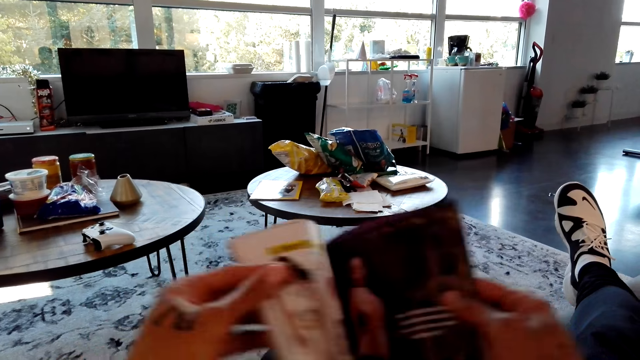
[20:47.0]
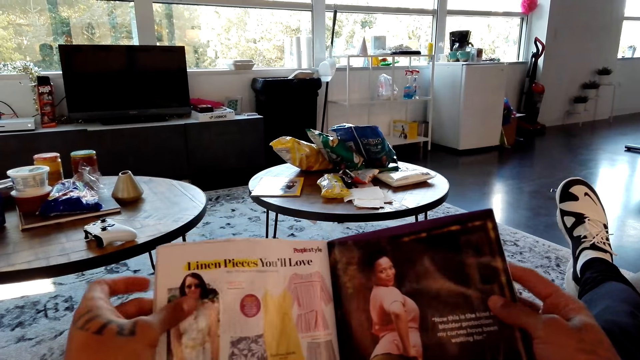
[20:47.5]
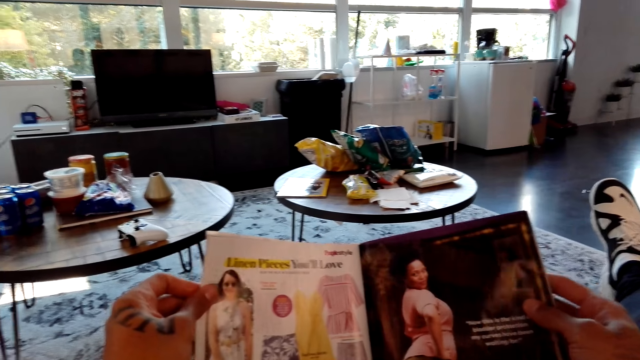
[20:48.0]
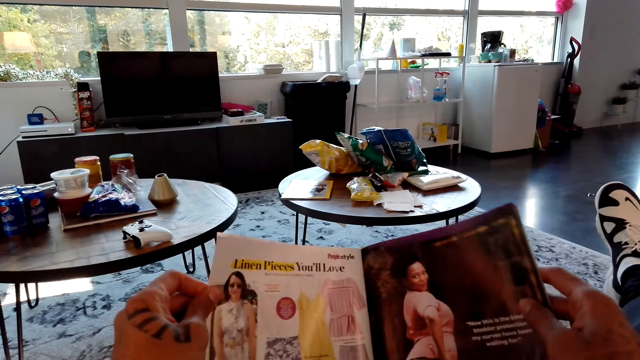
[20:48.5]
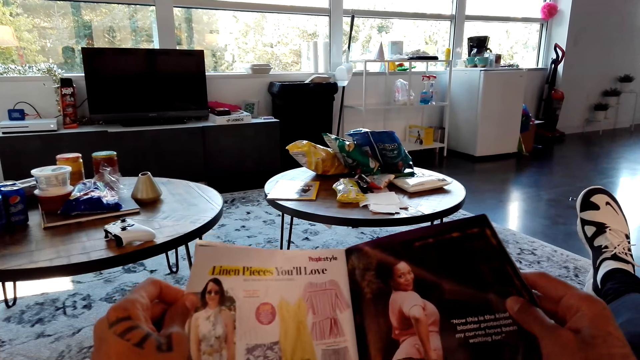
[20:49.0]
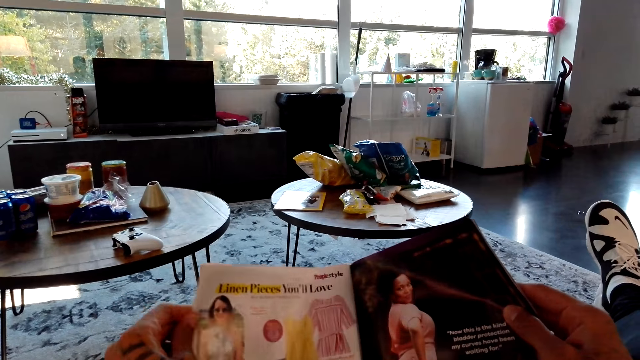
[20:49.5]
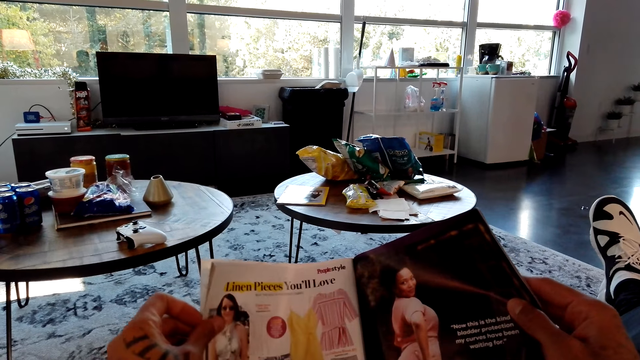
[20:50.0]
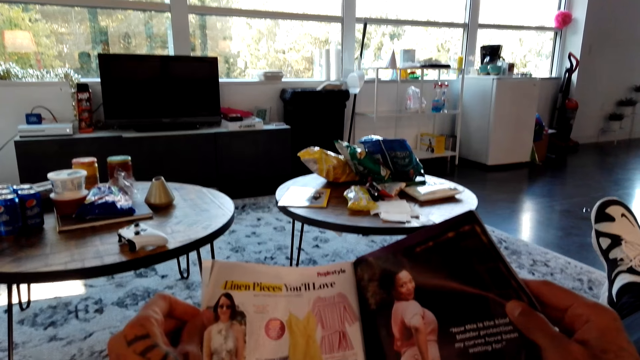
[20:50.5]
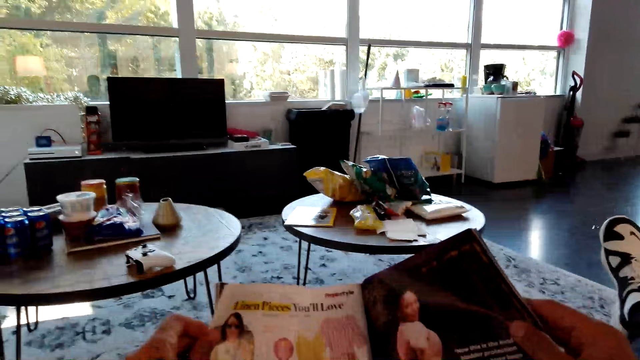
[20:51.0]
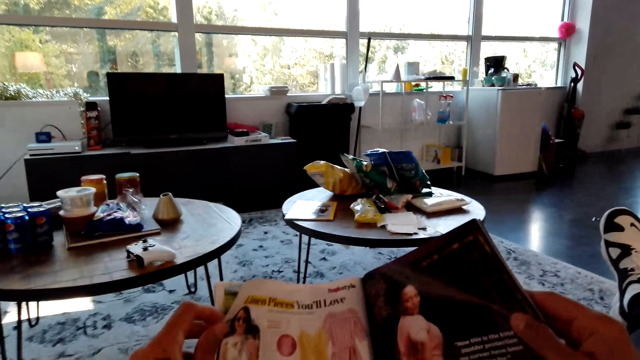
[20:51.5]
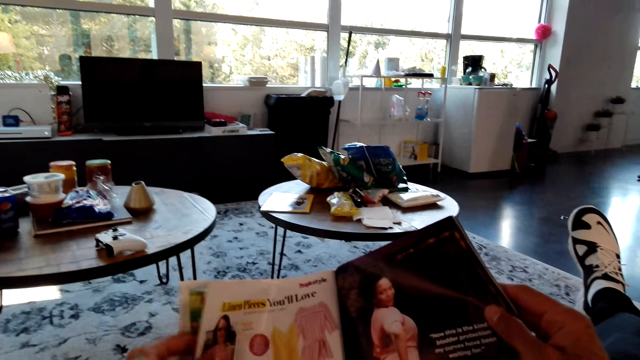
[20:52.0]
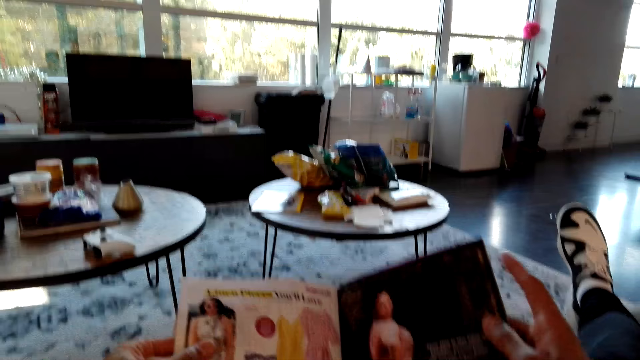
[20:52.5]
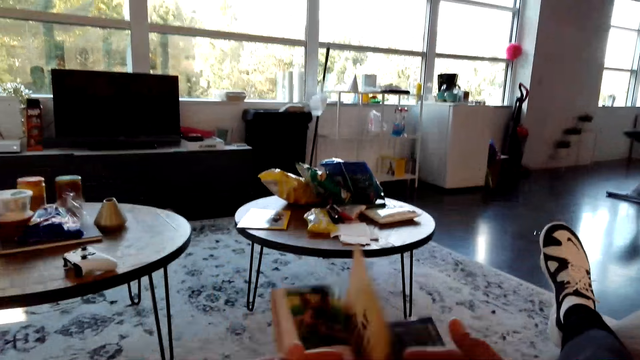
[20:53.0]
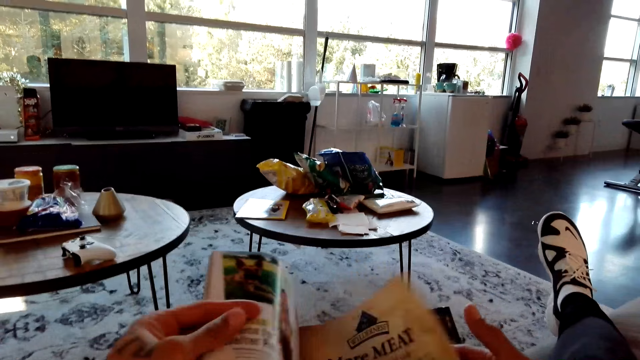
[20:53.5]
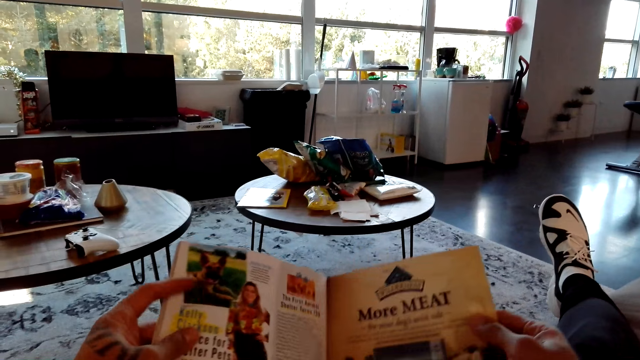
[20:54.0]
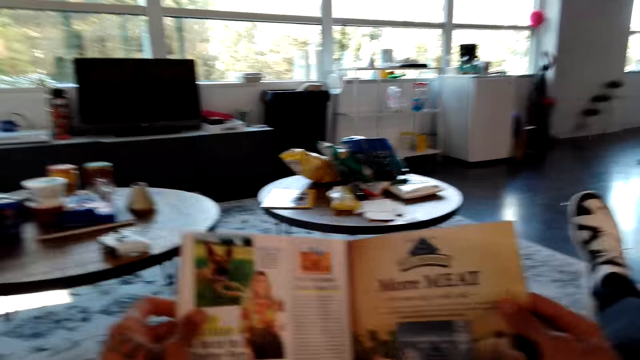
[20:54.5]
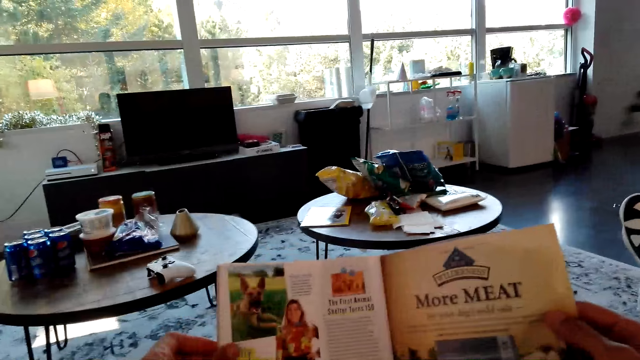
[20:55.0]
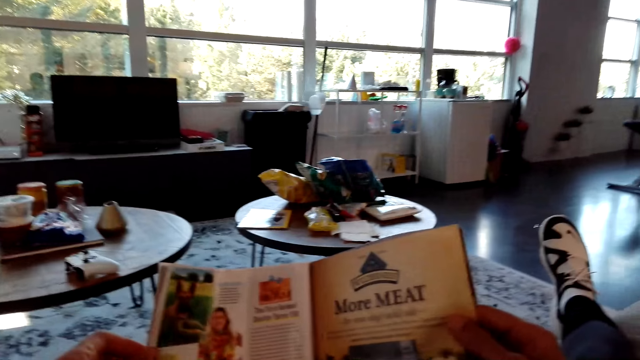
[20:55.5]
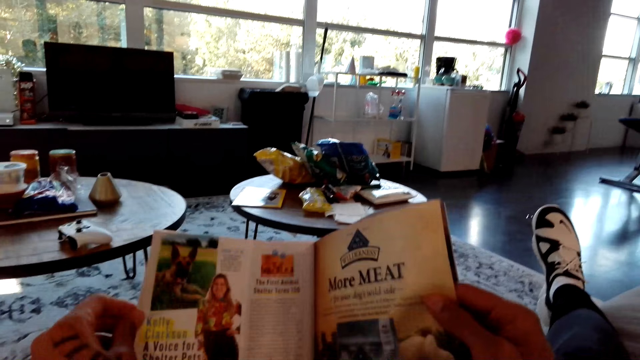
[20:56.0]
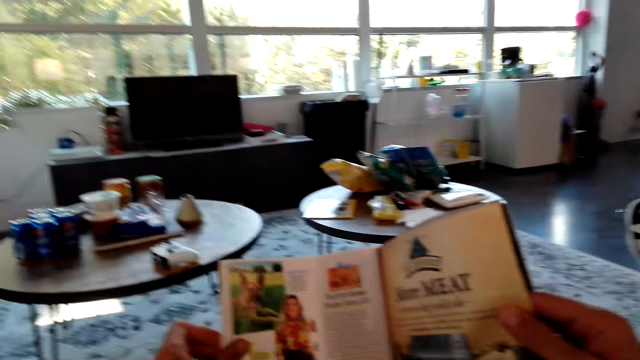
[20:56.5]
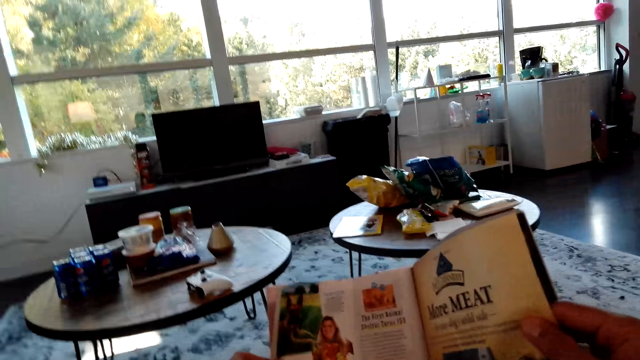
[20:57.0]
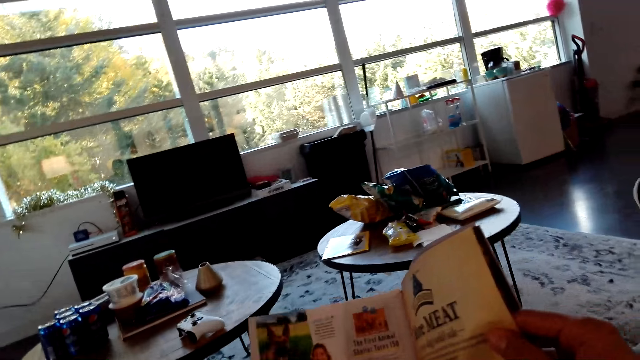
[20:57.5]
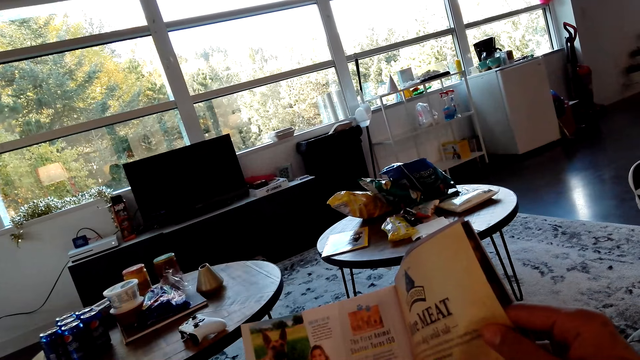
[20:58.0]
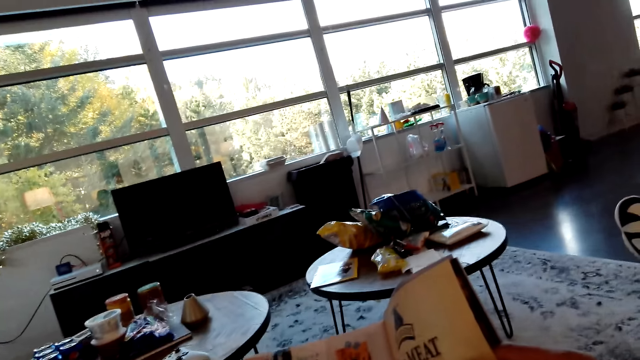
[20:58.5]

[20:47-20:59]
The camera wearer opens the page on the magazine. They look on the magazine. They open the page on the magazine. They look on the magazine. They converse with a man. They read the magazine.

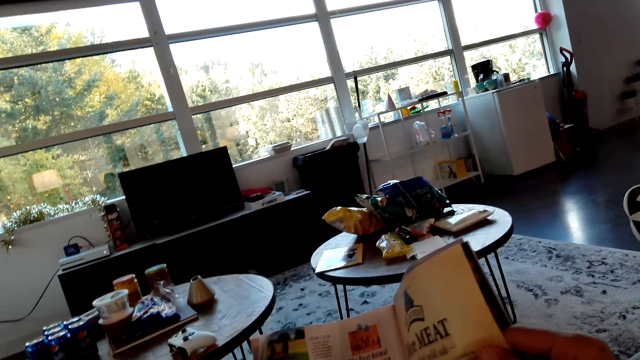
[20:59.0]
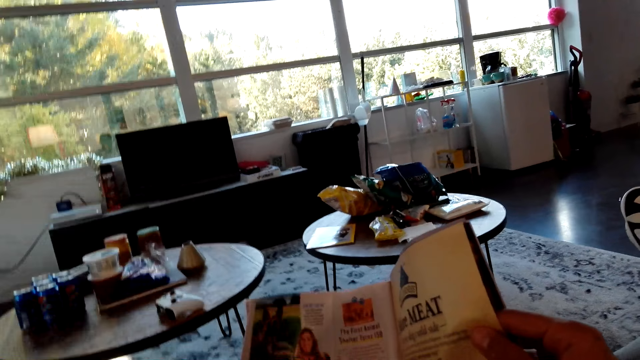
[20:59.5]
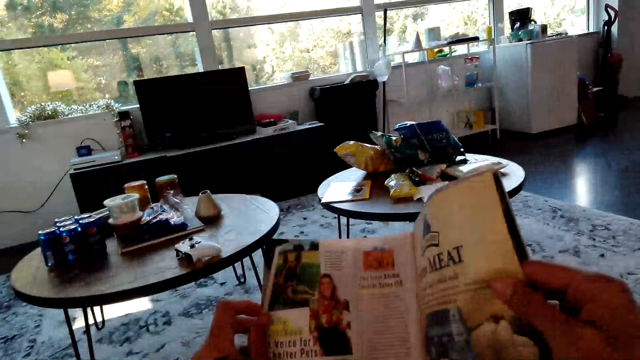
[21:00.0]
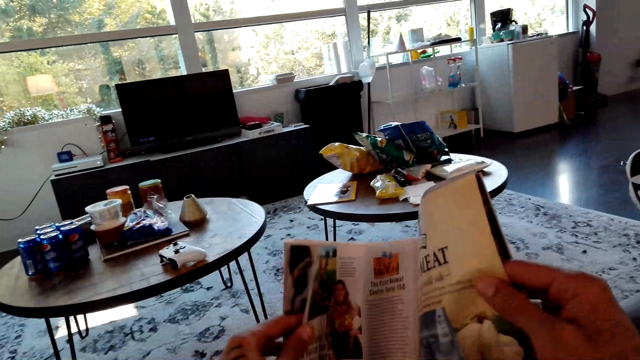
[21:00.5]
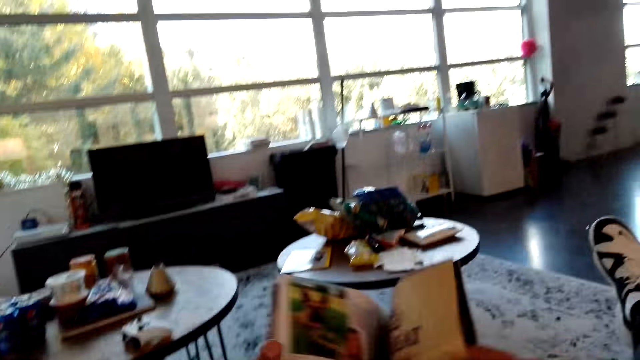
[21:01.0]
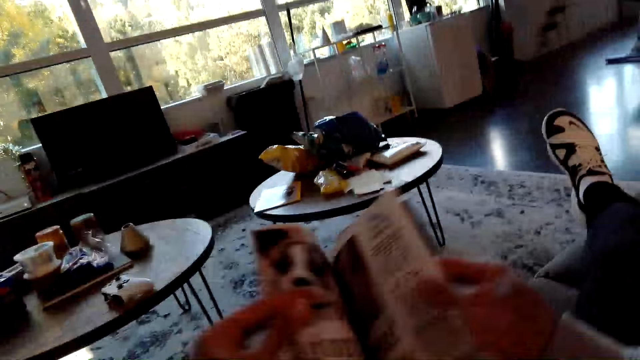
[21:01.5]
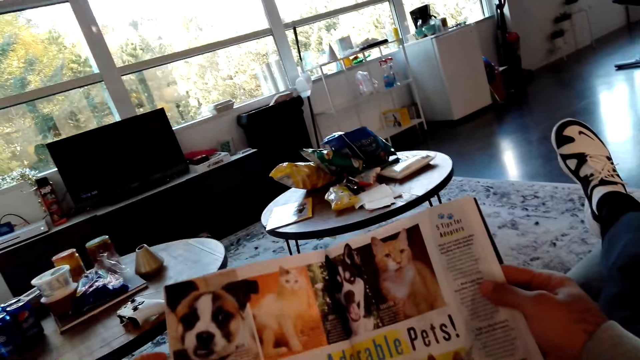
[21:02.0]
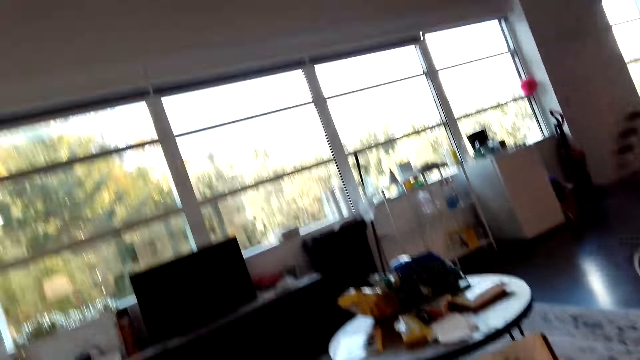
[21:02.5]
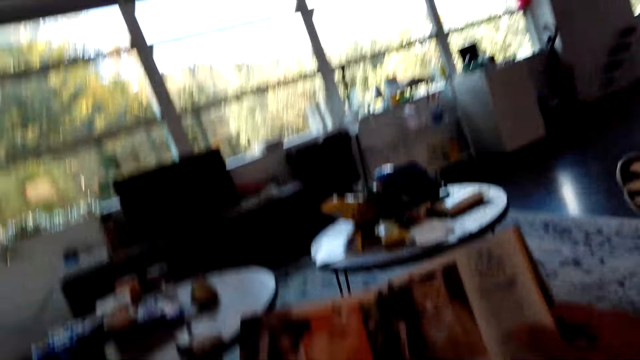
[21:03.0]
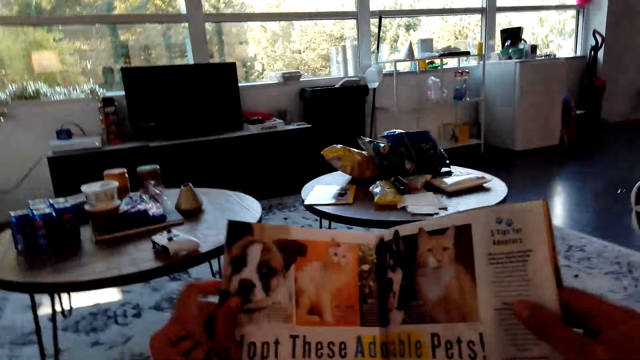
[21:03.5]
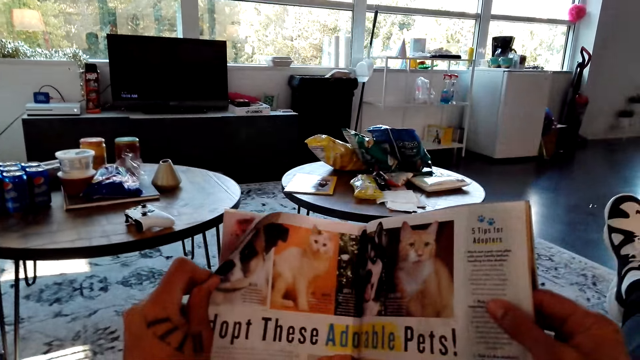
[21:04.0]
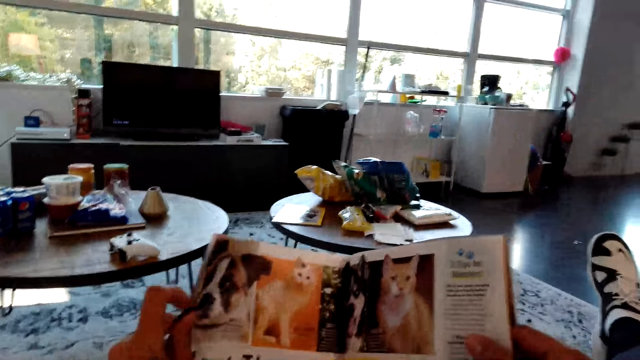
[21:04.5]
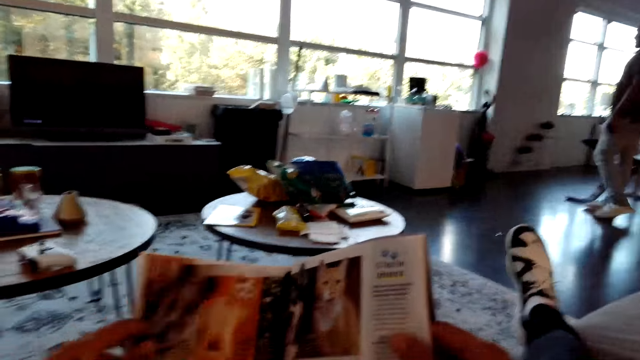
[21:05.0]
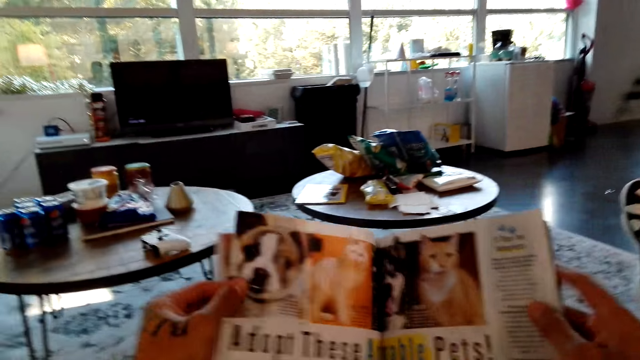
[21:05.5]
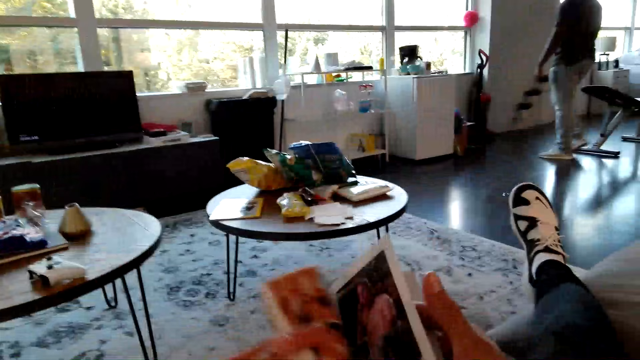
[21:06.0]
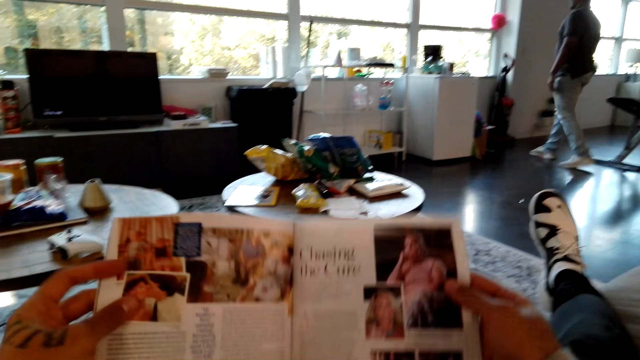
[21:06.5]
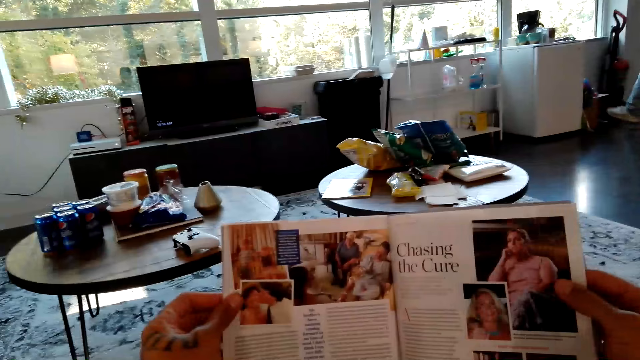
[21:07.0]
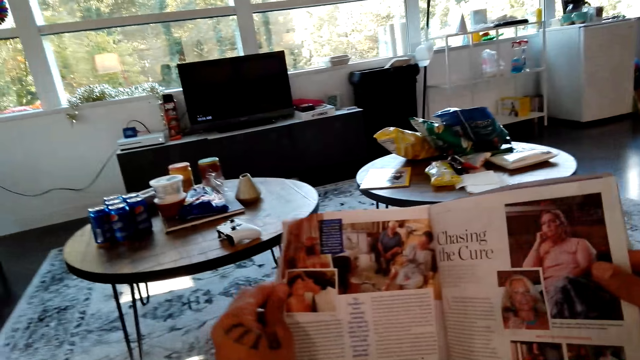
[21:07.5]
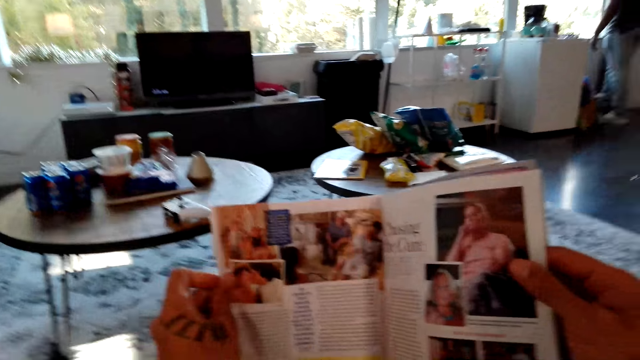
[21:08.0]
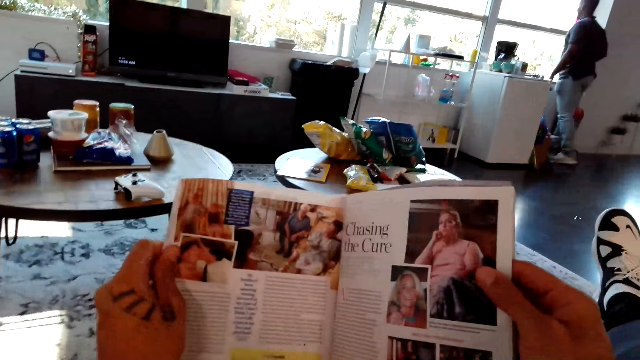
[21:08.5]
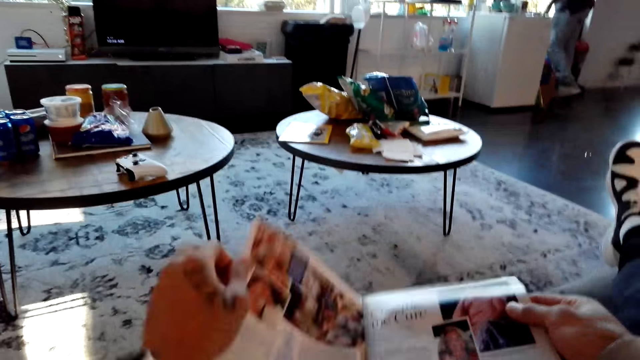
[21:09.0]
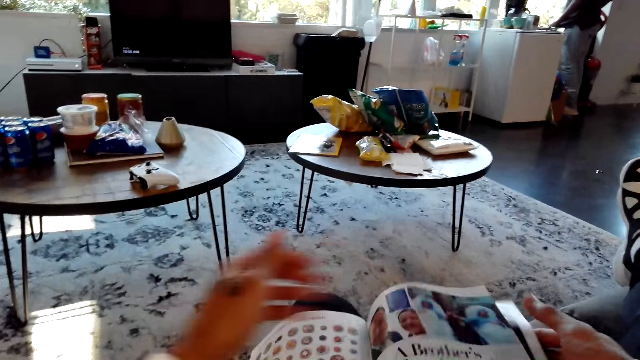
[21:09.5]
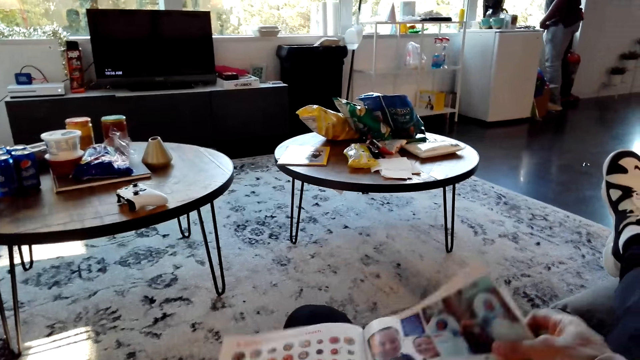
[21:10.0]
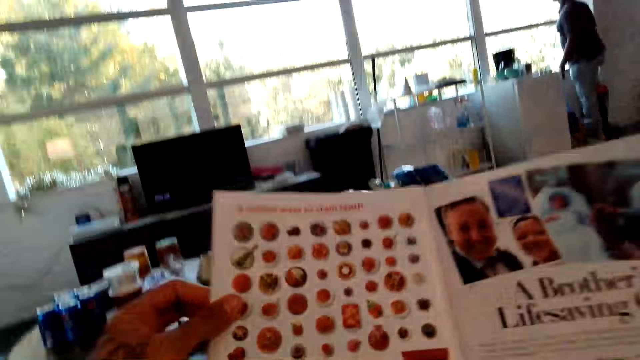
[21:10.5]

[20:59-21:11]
The camera wearer converses with a man. They open the page on the magazine. They look on the magazine. They look around. They look on the magazine. They open the page on the magazine. They look on the magazine. The man walks around the house. The camera wearer opens the page on the magazine. The man stands in the room. The camera wearer looks on the magazine.
